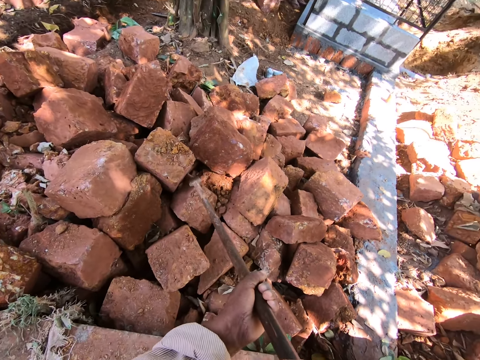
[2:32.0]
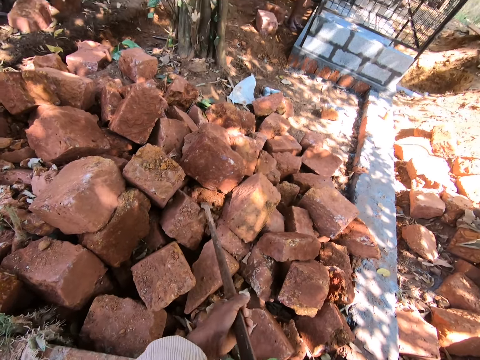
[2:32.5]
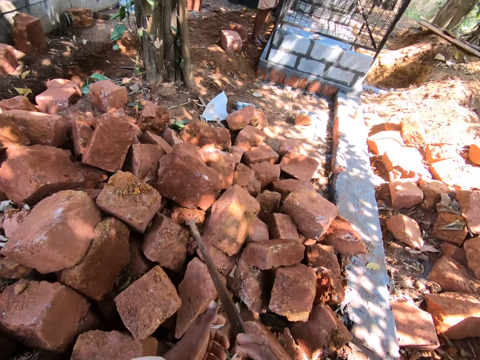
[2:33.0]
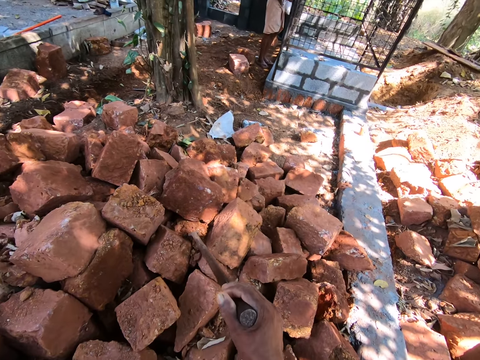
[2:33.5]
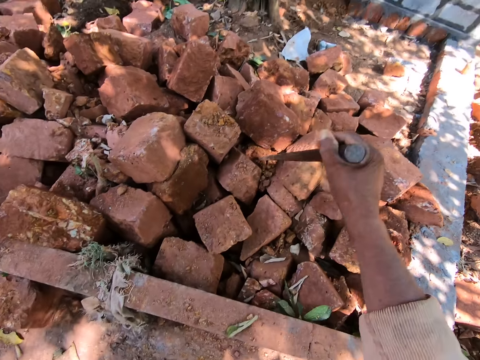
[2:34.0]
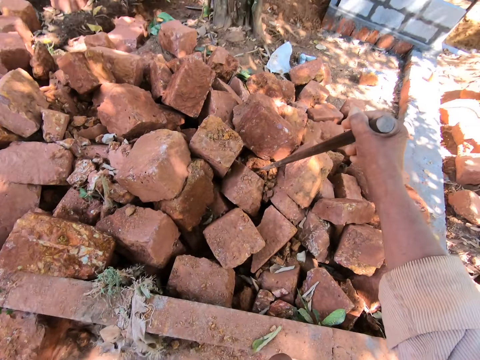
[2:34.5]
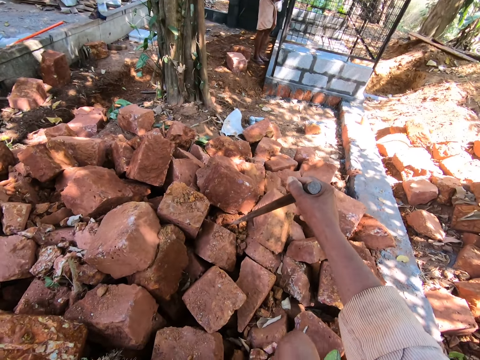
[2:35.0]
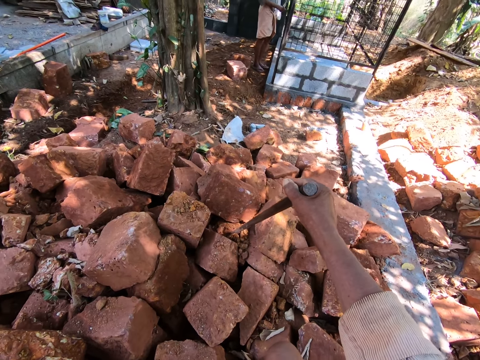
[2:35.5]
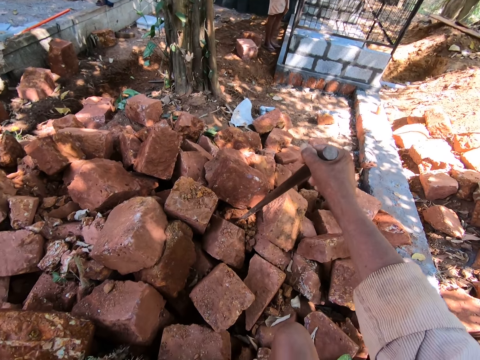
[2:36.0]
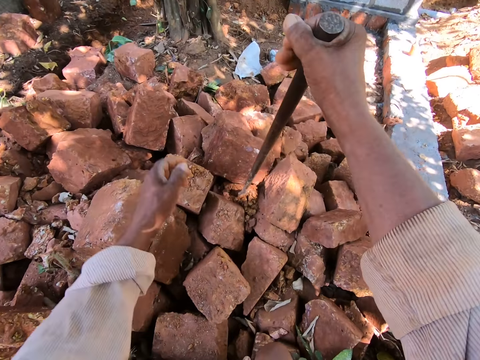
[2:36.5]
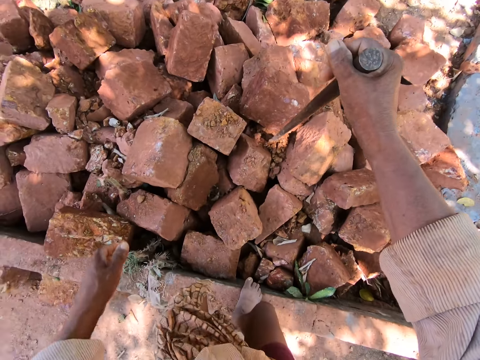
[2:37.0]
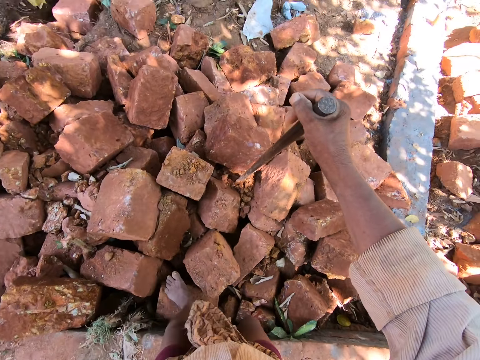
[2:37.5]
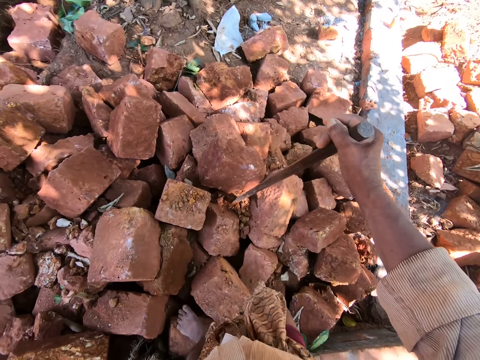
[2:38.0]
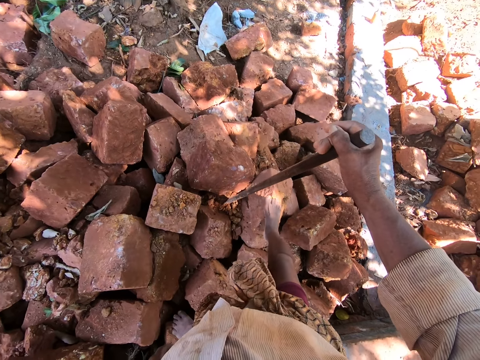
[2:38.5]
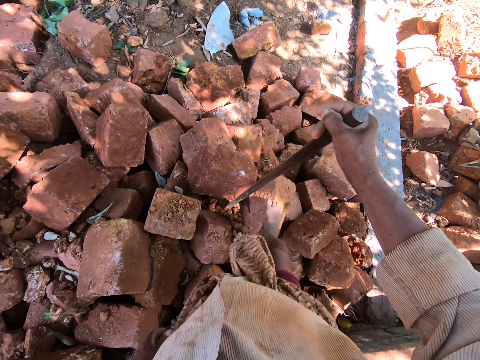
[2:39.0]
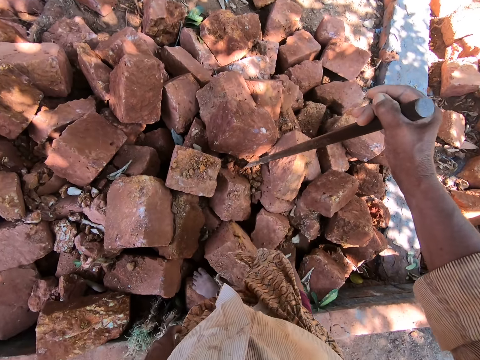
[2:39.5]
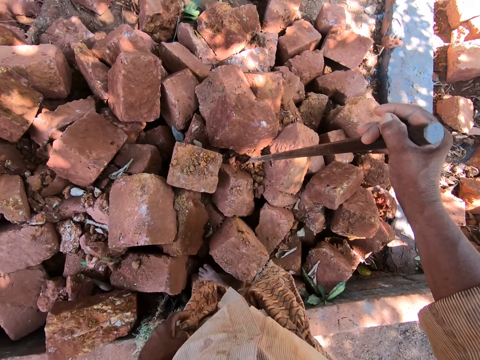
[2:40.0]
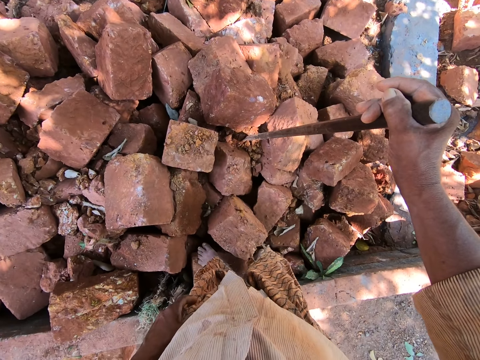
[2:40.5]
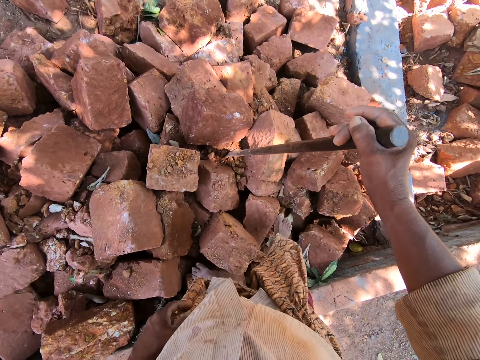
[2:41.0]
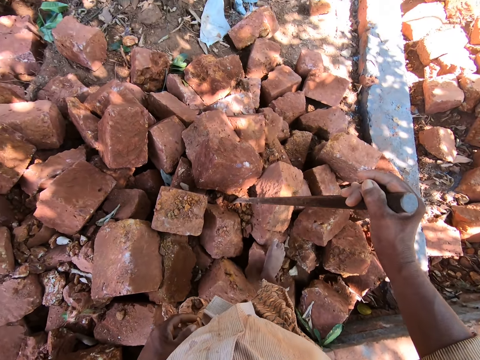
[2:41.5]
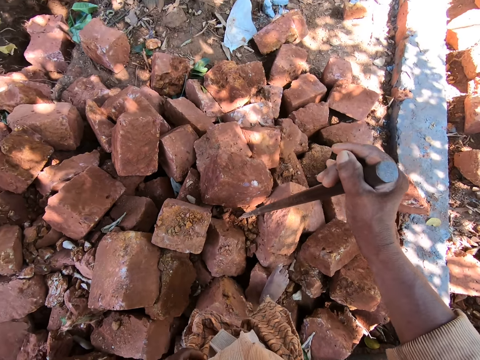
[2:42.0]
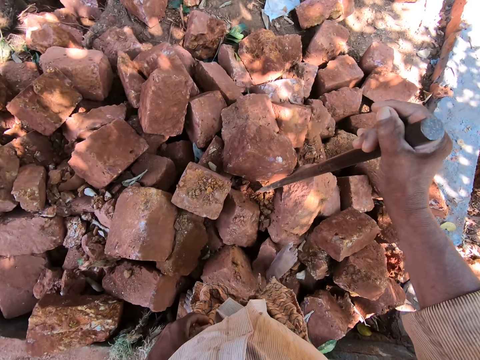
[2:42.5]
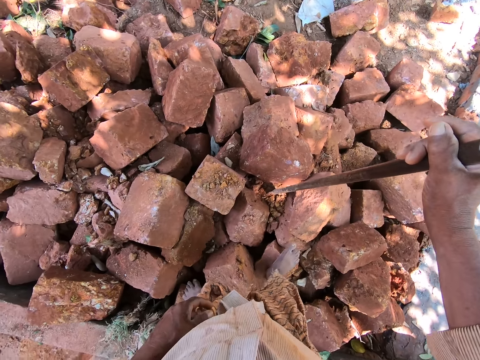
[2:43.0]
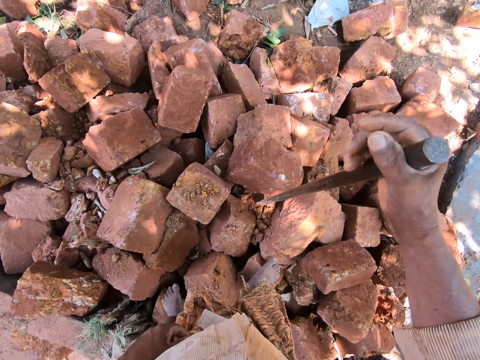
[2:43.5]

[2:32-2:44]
The camera wearer moves some rocks on the ground with the rod in his hands. He holds the steel bar with the right hand. He climbs on the rocks. He walks around.

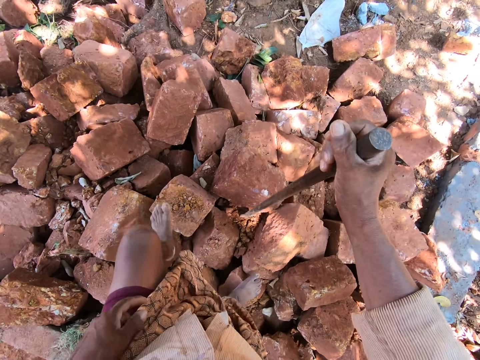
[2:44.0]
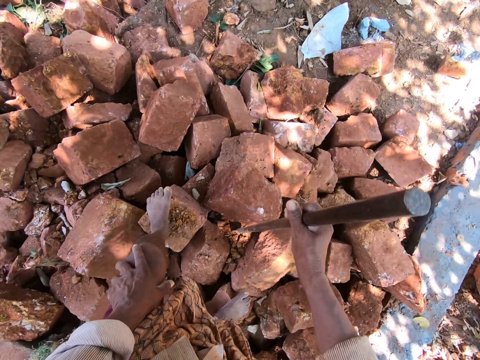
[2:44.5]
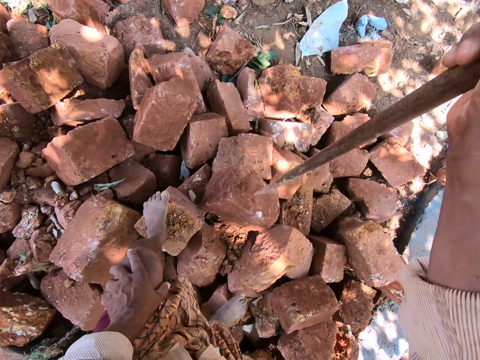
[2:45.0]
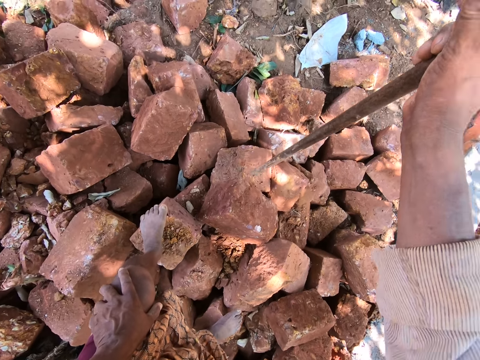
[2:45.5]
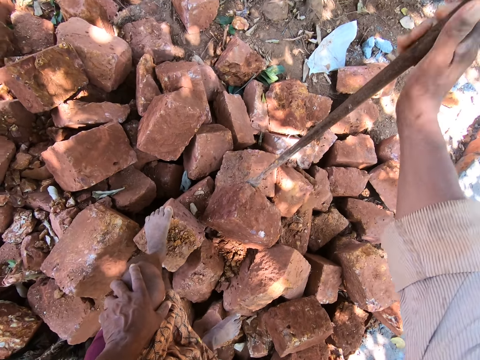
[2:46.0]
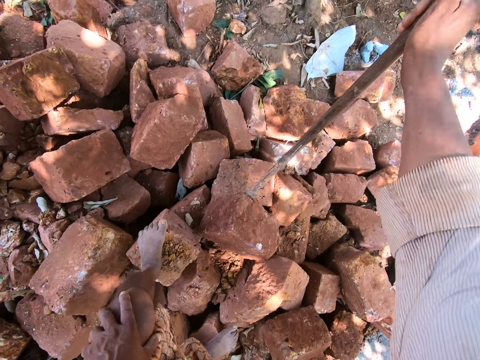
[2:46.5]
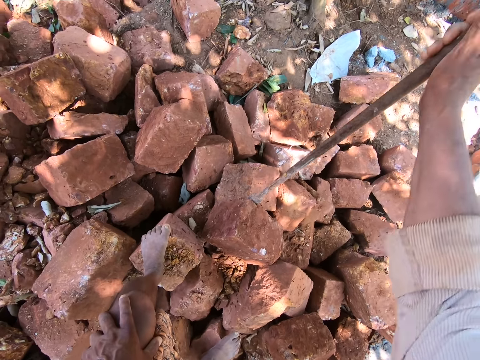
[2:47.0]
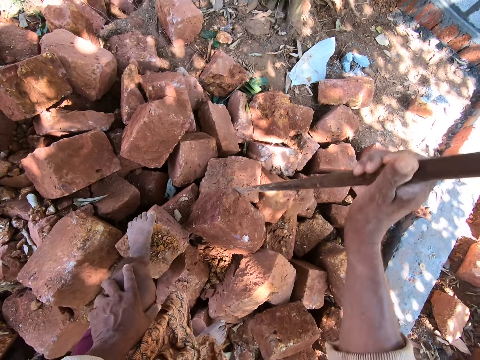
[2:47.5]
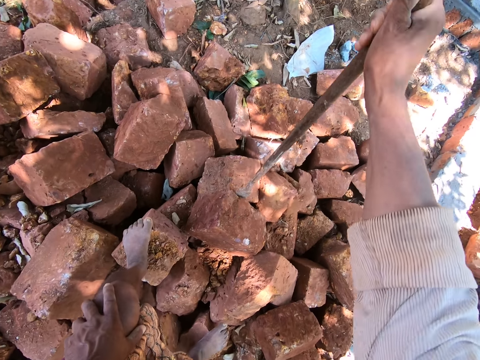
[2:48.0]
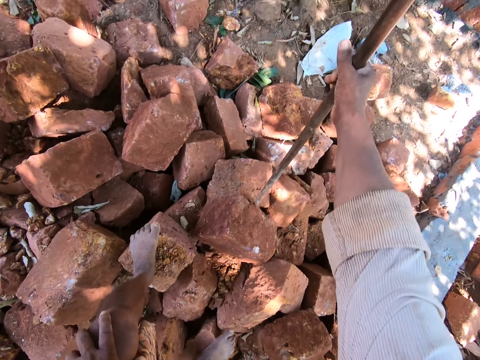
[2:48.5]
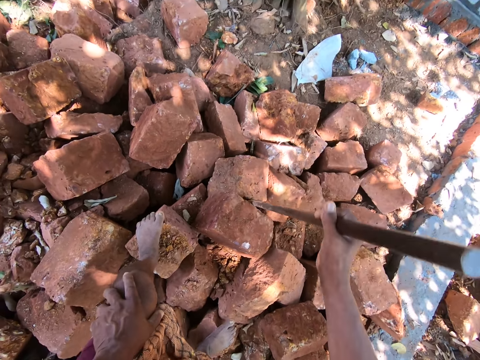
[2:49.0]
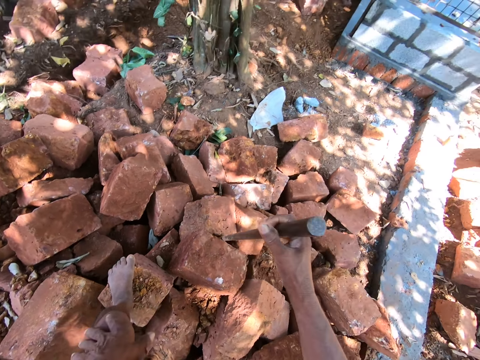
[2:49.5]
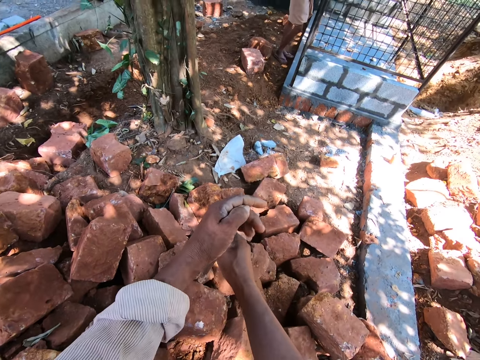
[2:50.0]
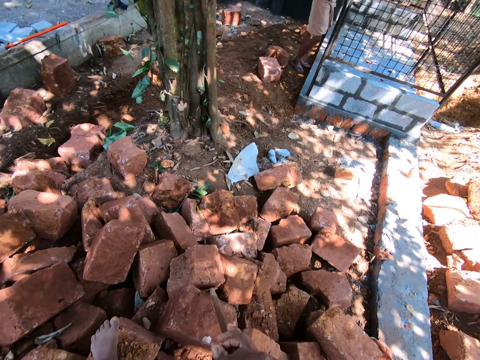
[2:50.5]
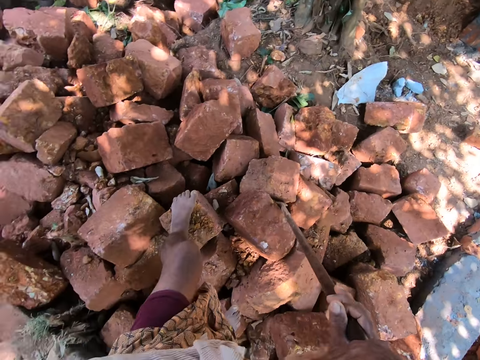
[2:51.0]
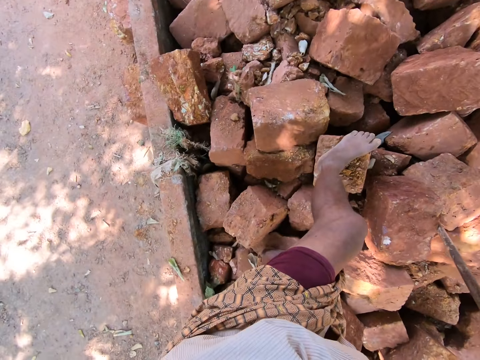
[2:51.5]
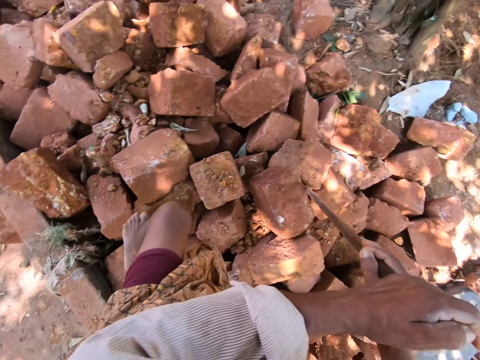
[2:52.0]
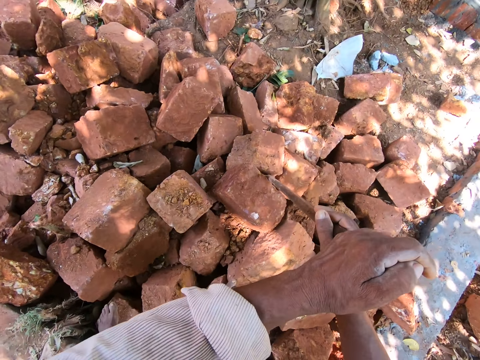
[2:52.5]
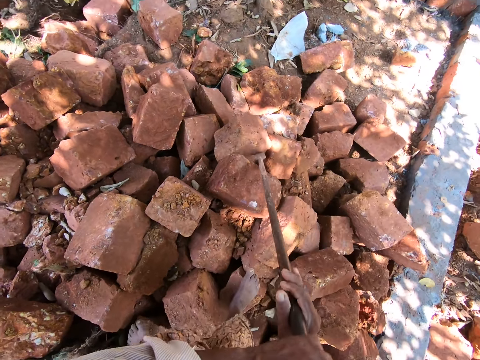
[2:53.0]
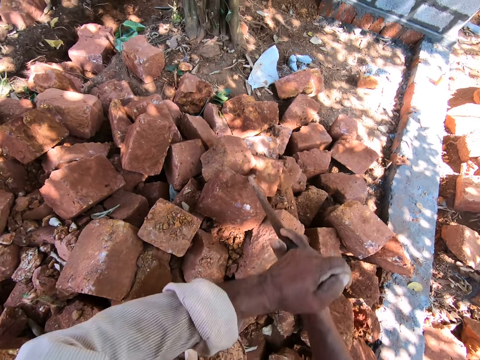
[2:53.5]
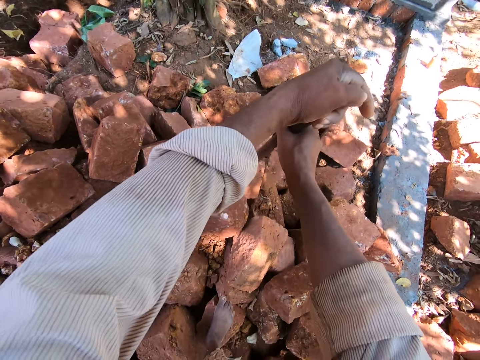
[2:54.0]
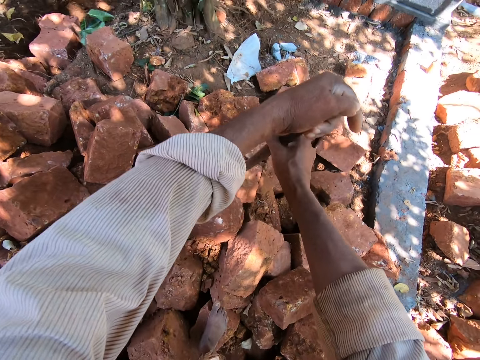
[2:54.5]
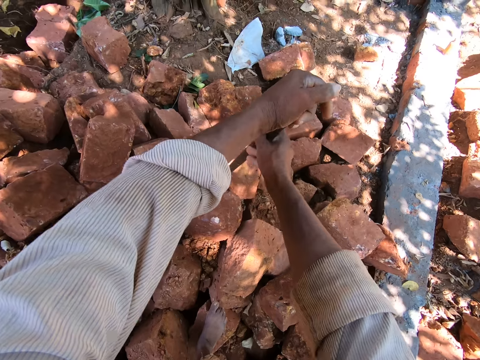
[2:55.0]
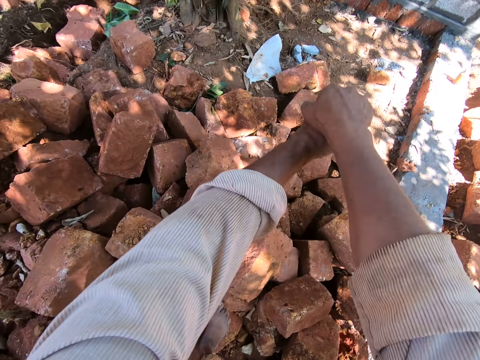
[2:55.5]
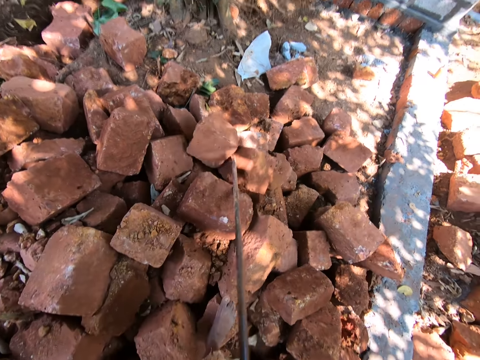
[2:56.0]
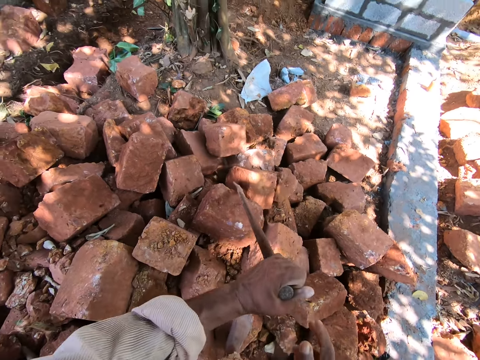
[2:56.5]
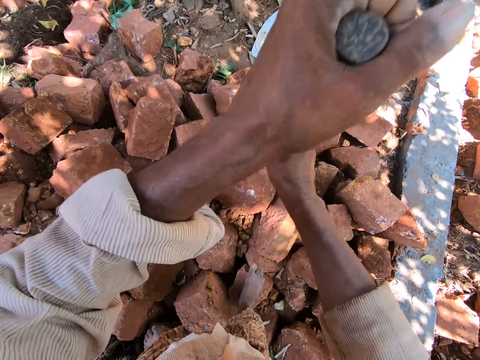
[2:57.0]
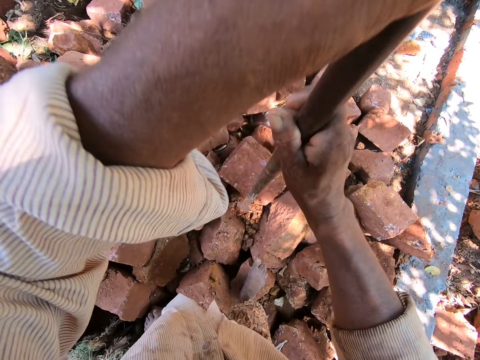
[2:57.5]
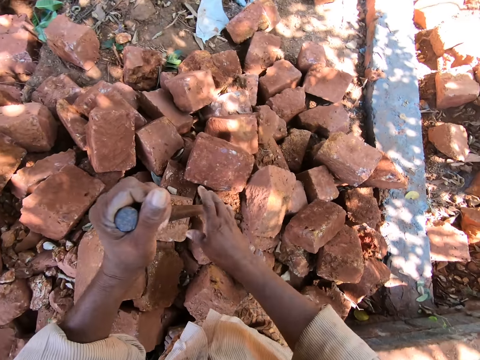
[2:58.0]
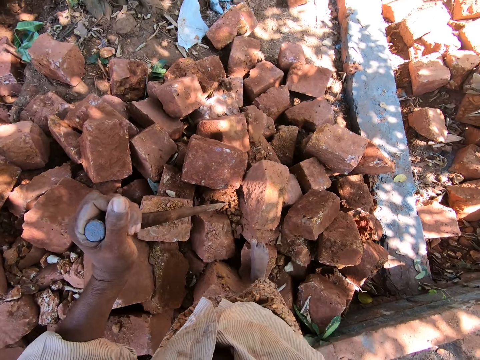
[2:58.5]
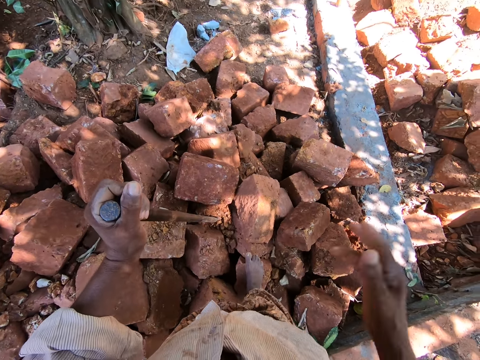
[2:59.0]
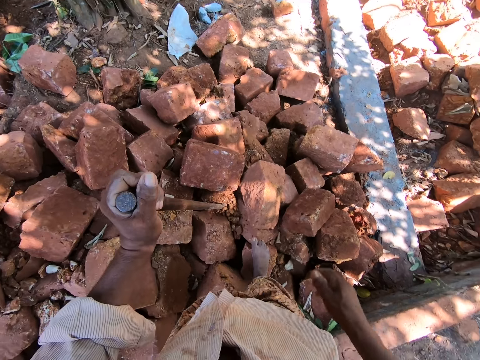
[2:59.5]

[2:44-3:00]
The camera wearer lifts the steel bar with the right hand. He drops the steel bar in the right hand on a stone. He moves some rocks on the ground with the rod in his right hand. He moves the stone with the steel bar in both hands. He looks around. He moves the stone with the steel bar in both hands. He lifts the steel bar with both hands. He drops the steel bar on the ground. He drops the right hand. He raises the right hand.
